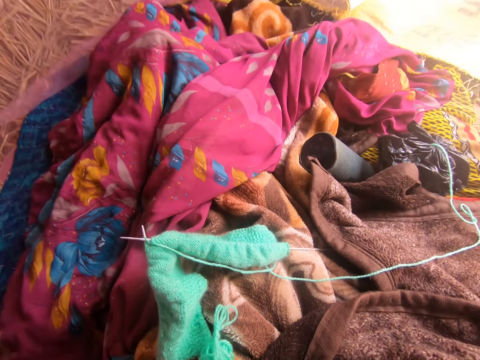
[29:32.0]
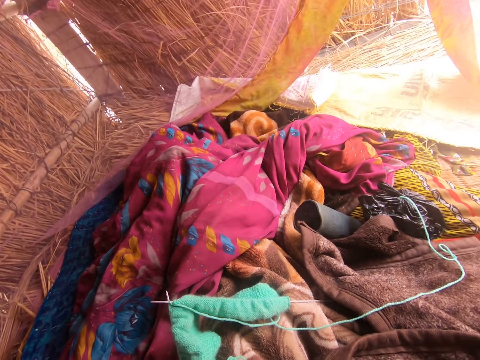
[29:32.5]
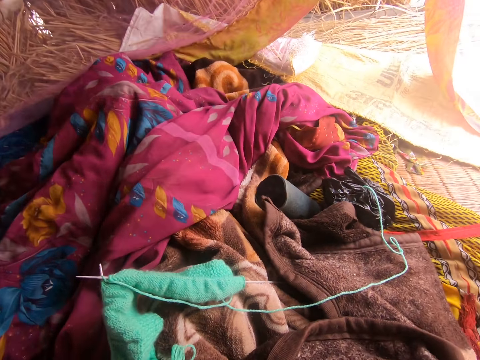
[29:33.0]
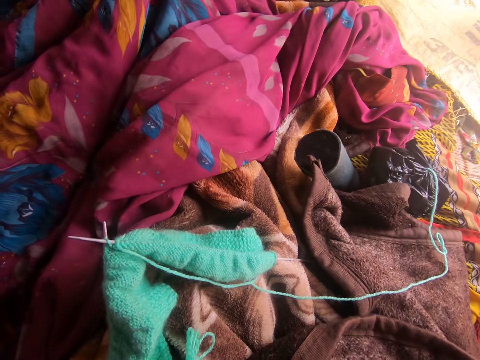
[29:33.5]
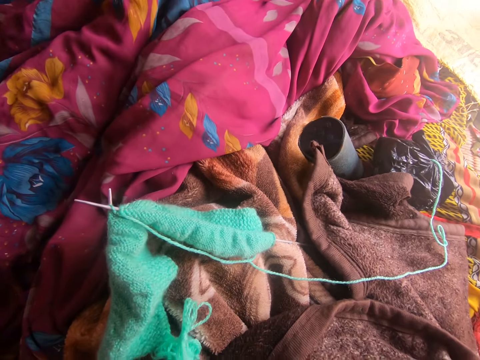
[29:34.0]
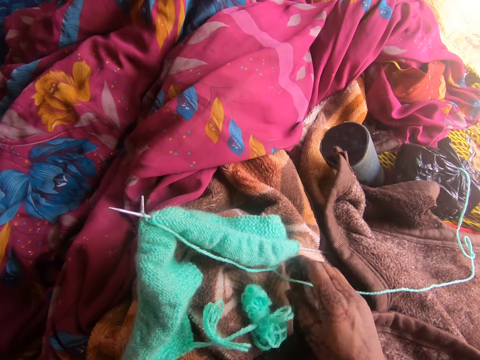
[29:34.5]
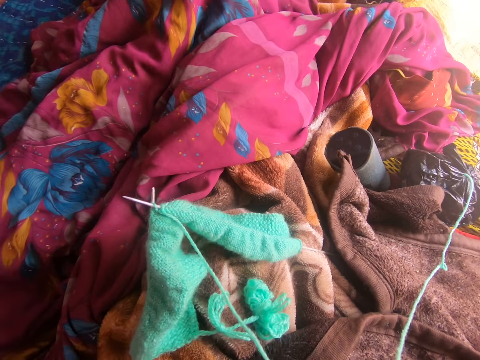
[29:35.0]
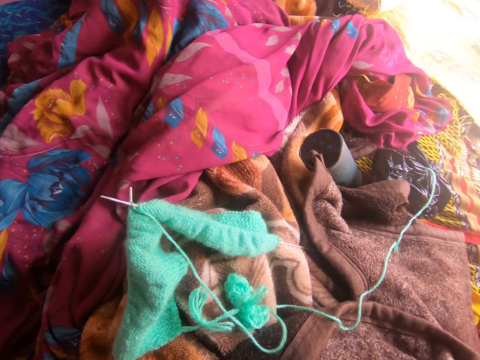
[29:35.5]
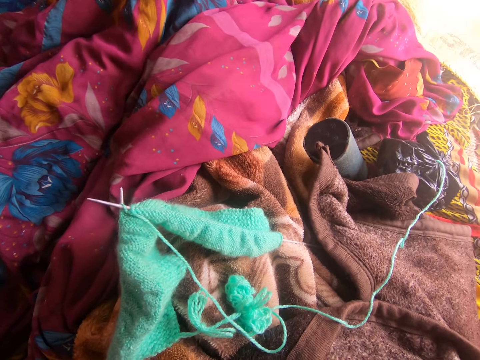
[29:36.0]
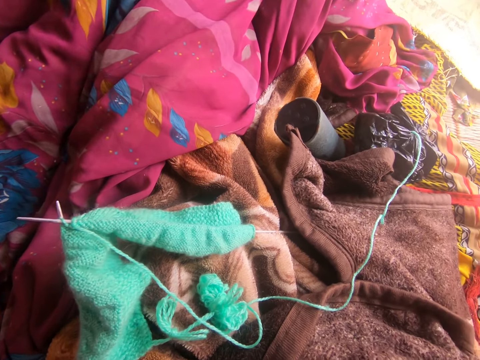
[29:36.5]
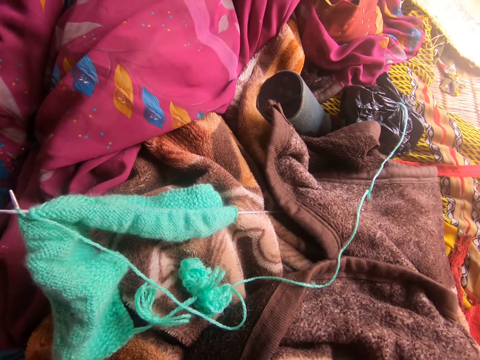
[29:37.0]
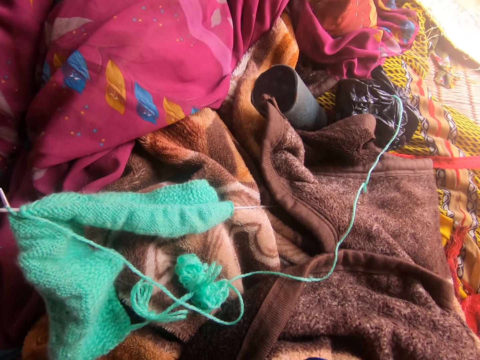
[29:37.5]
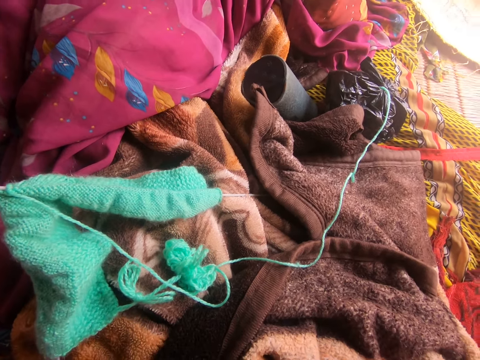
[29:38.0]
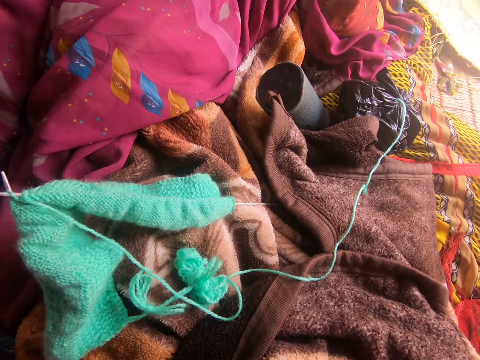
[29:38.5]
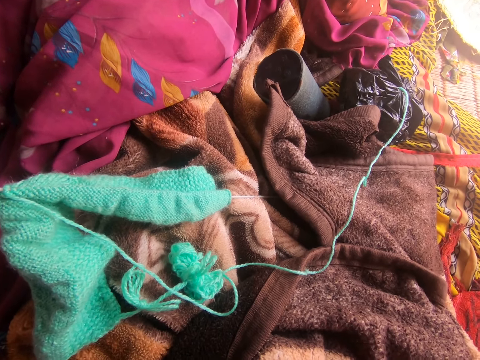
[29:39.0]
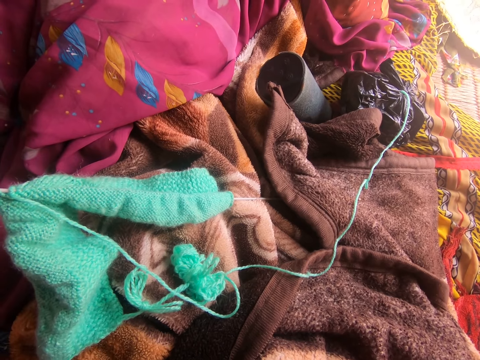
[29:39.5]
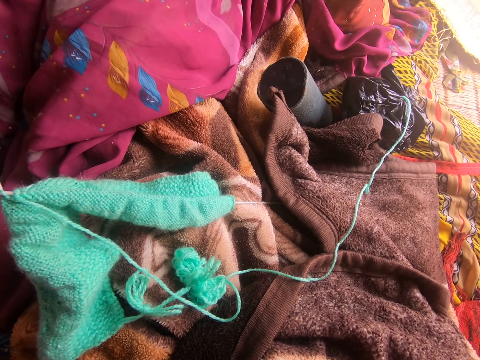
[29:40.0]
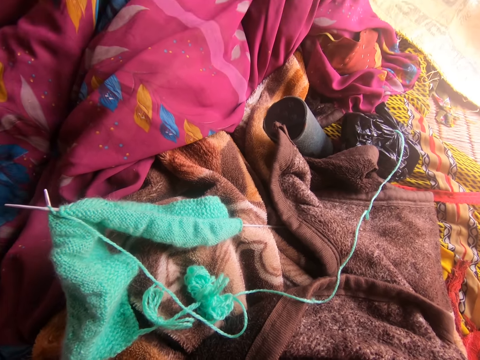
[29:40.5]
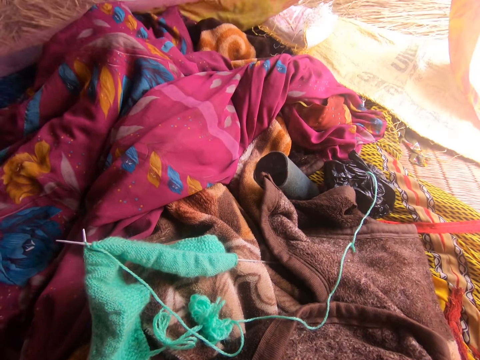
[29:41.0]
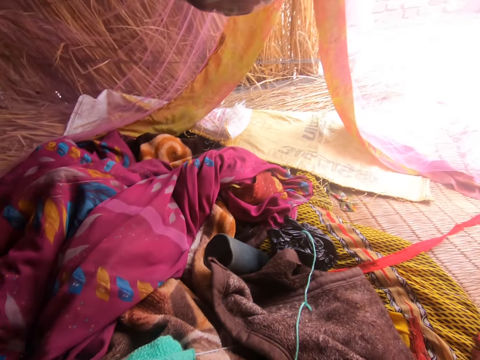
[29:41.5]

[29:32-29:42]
The camera wearer touches the fabric, releases the fabric, and moves her body.

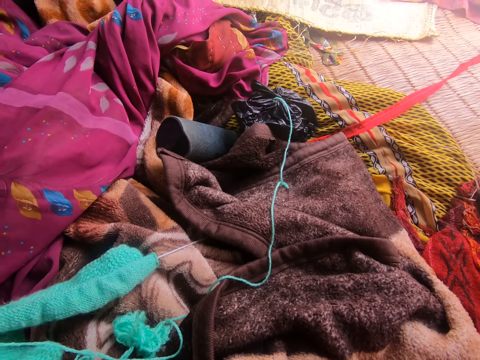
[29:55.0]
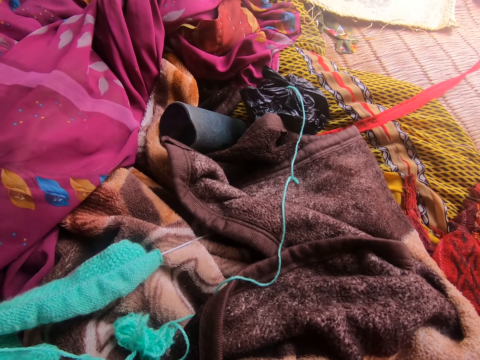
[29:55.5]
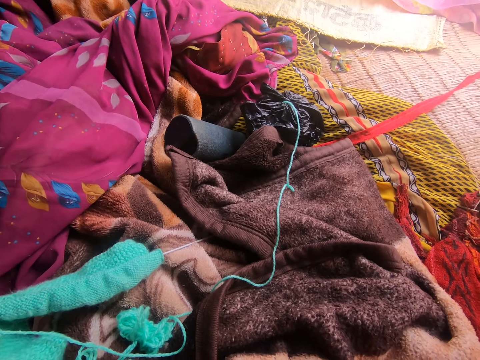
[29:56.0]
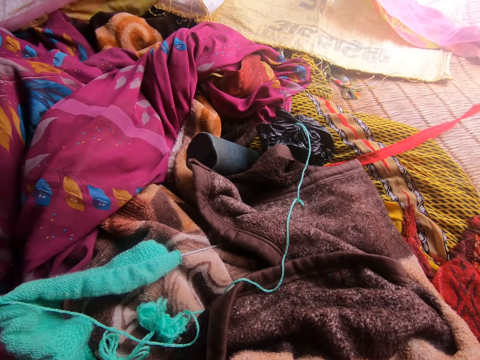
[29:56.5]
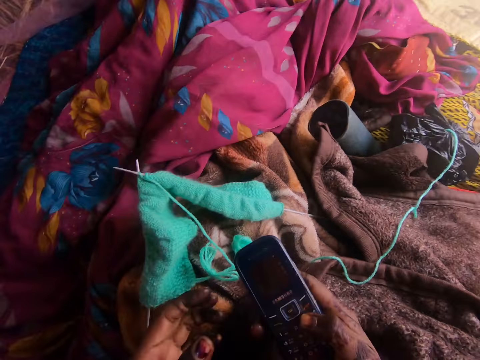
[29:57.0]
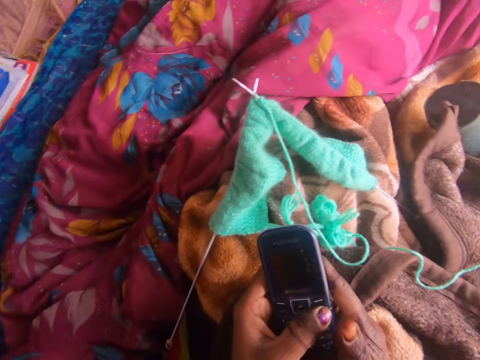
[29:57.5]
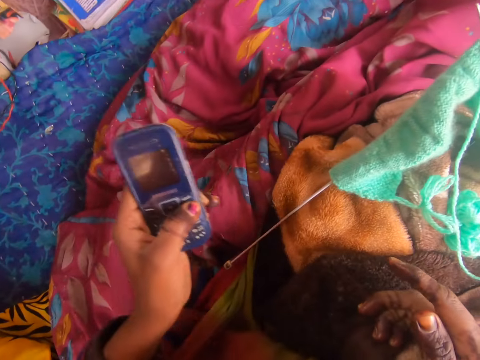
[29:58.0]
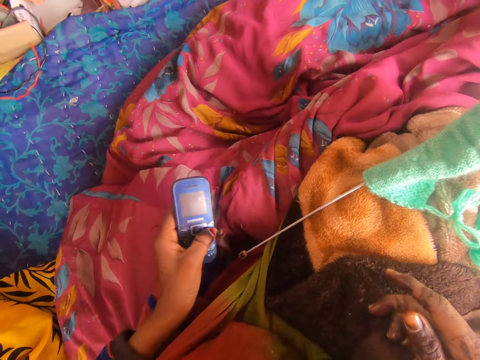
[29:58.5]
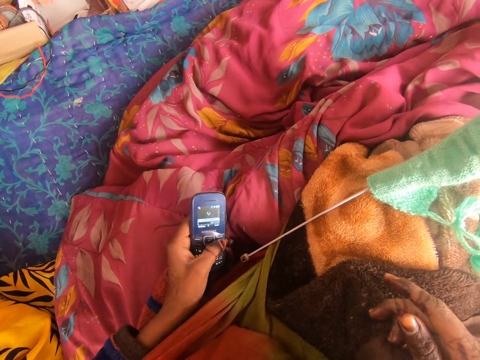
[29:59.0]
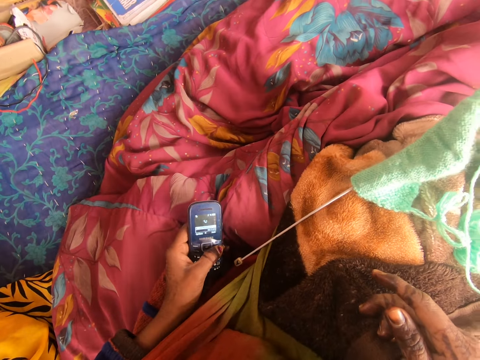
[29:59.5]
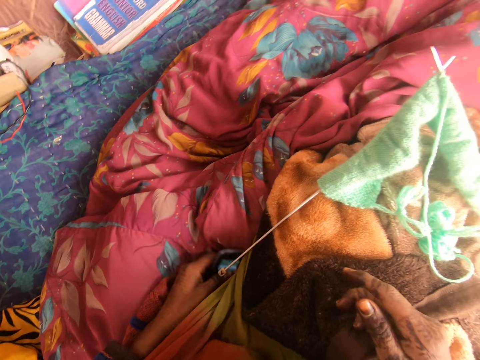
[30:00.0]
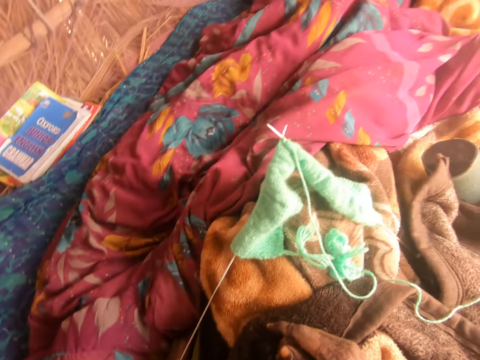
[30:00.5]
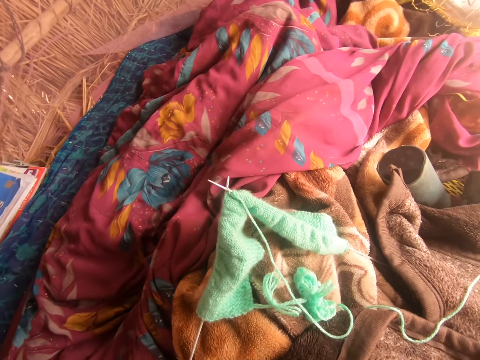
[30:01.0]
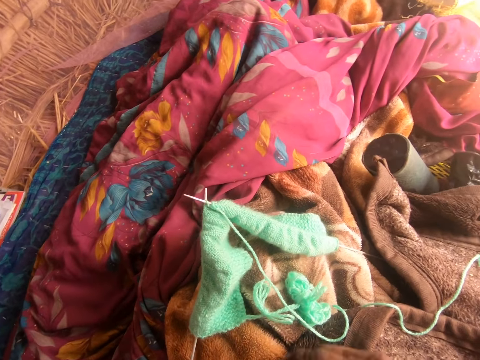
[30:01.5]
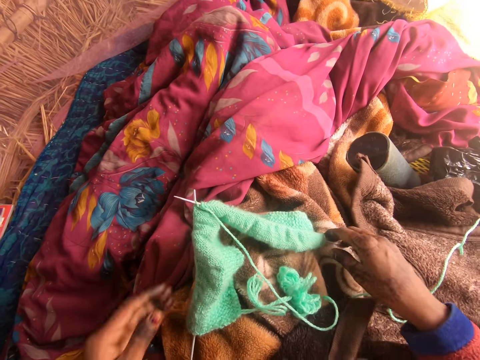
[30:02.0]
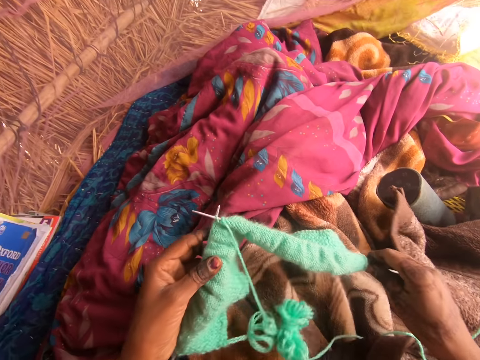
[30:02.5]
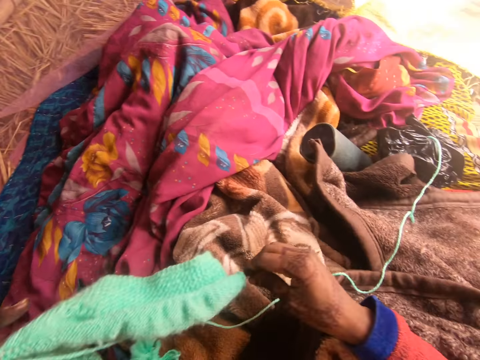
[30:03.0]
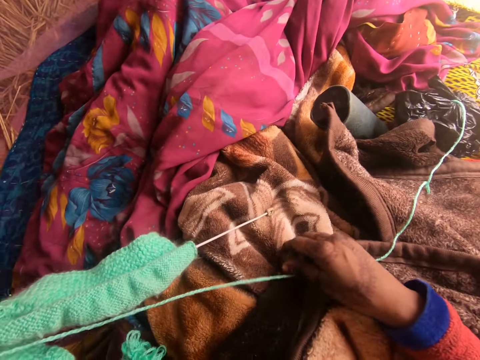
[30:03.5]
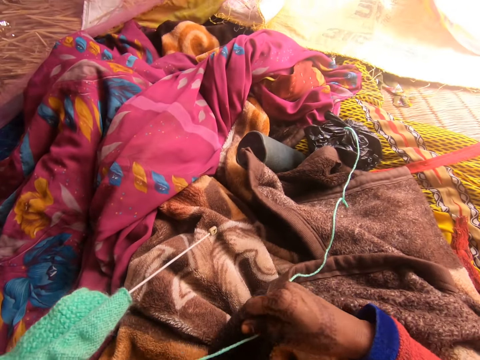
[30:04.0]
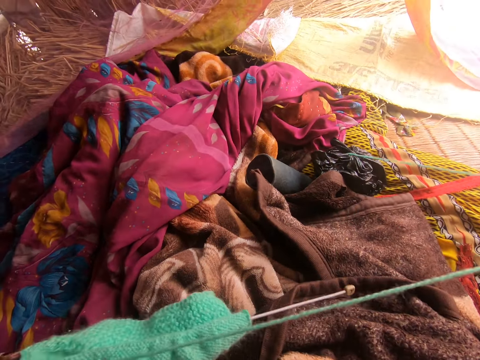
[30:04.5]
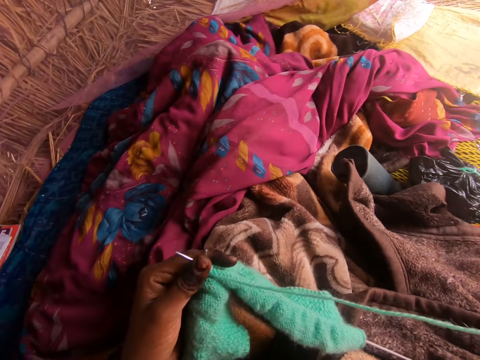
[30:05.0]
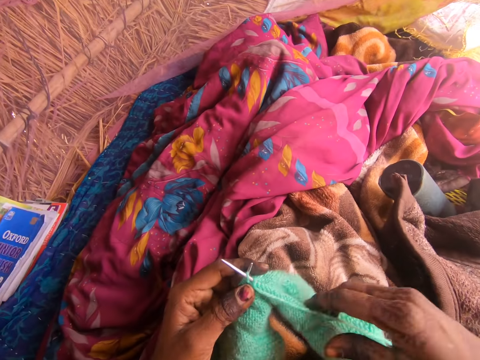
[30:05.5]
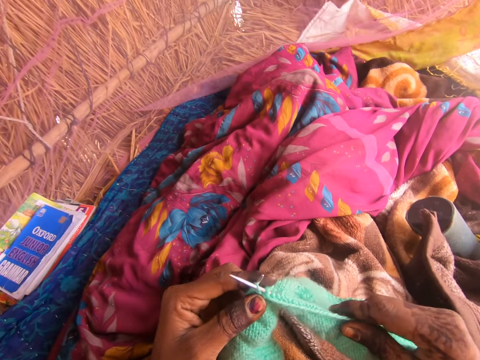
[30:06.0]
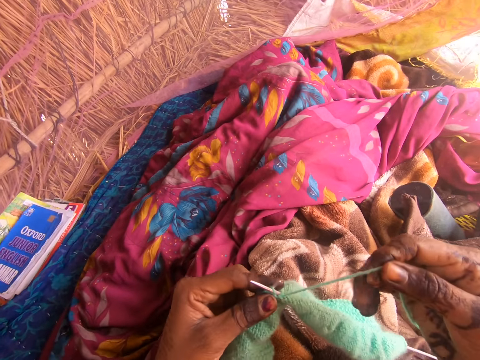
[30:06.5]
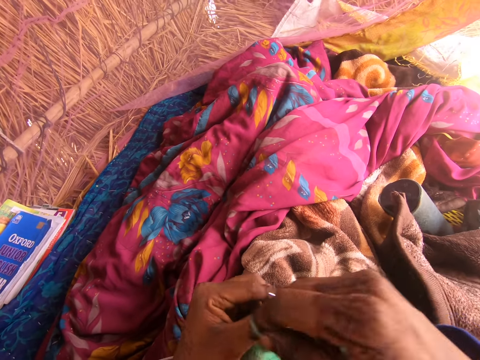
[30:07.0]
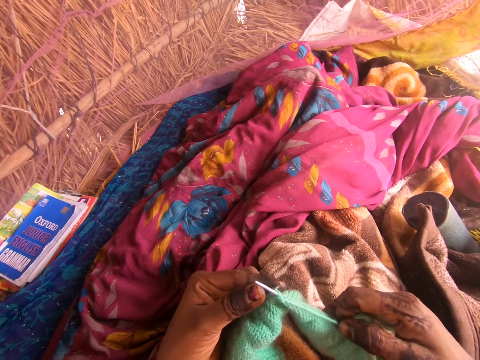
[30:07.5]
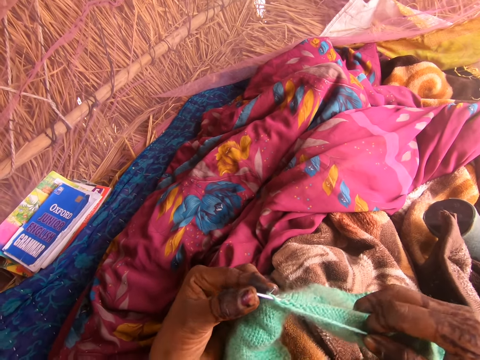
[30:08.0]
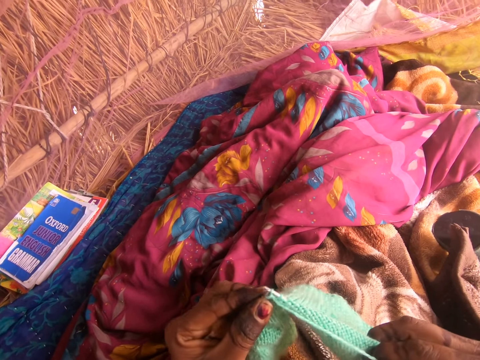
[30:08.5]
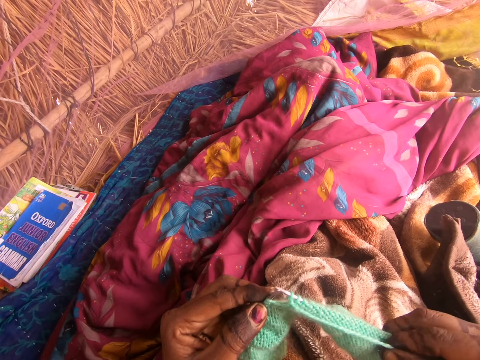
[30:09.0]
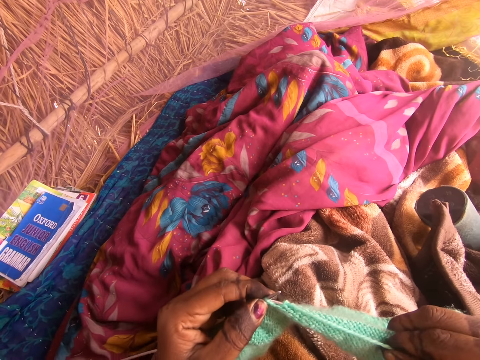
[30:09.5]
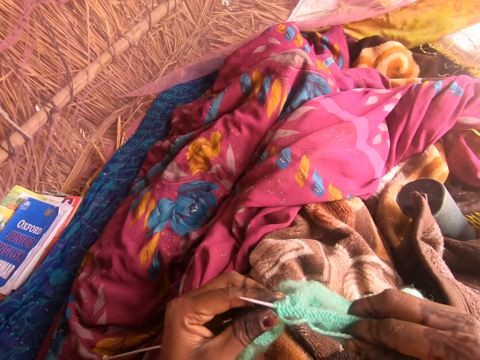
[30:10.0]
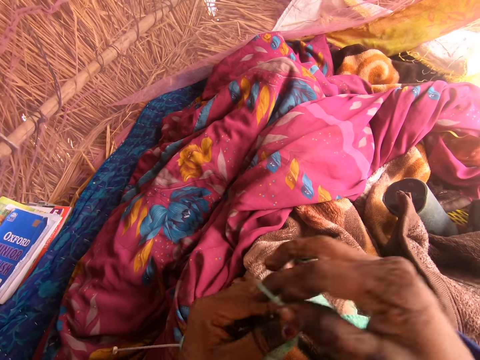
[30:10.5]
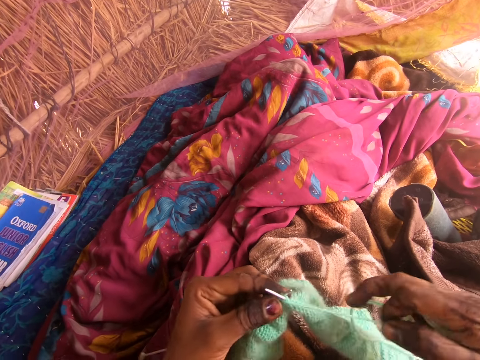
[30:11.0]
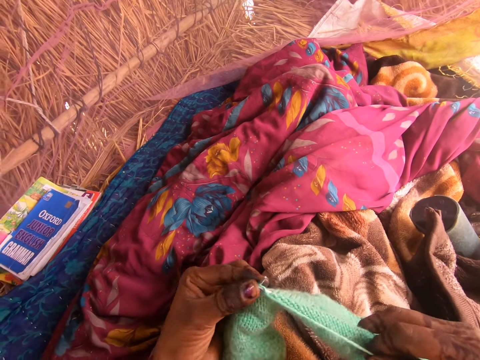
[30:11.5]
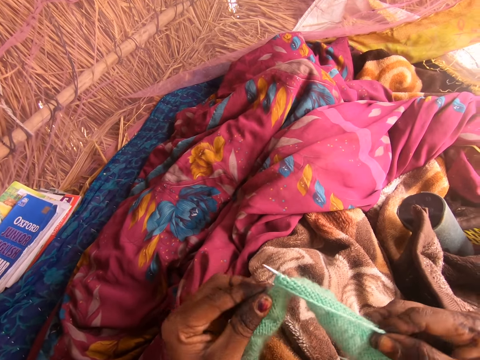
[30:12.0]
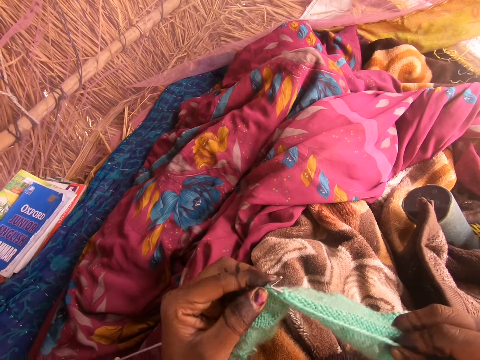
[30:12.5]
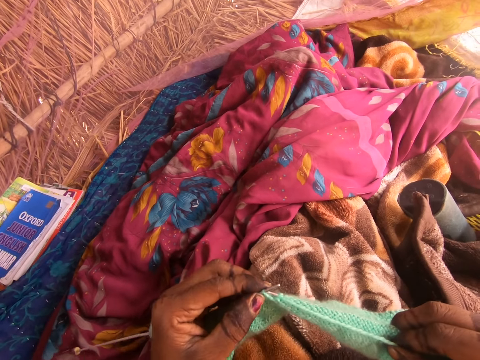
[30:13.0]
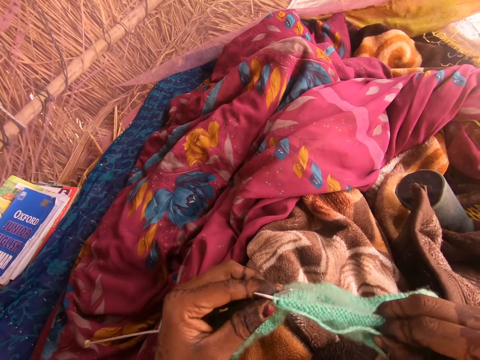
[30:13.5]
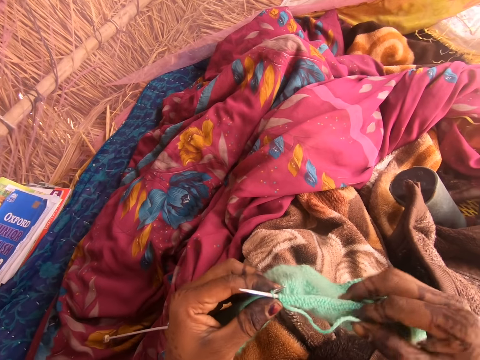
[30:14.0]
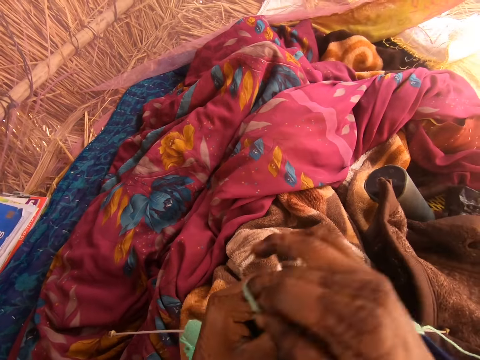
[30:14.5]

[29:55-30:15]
The camera wearer puts the phone aside. She operates the phone with her left hand. She keeps the phone by her side. She holds the fabric and takes up the fabric with both hands. She straightens the fabric. She knits the fabric with the knitting needle.
